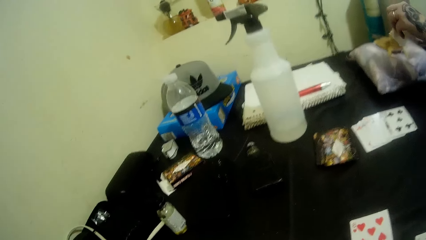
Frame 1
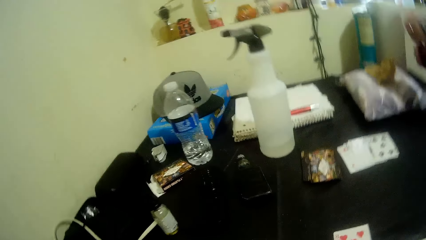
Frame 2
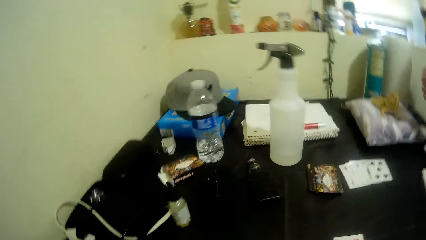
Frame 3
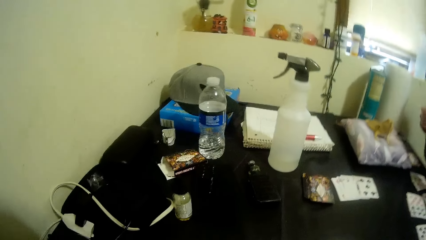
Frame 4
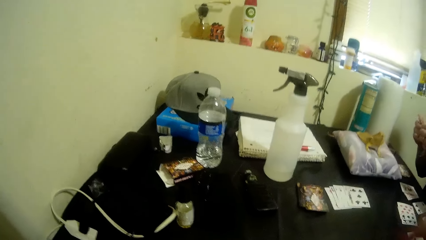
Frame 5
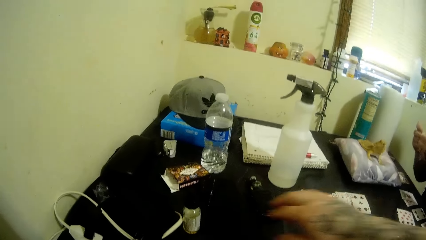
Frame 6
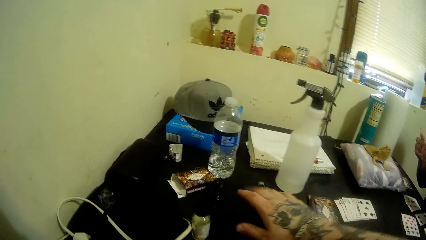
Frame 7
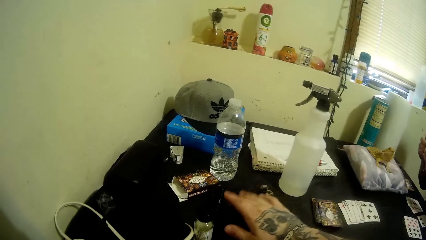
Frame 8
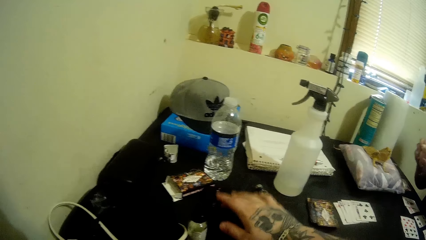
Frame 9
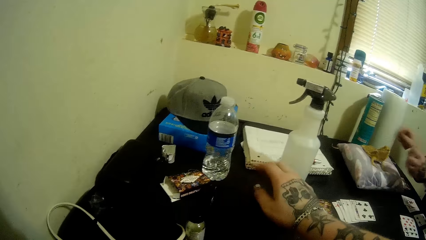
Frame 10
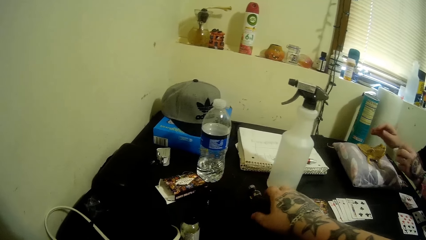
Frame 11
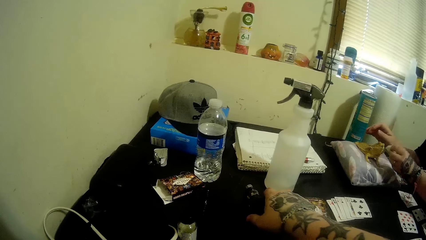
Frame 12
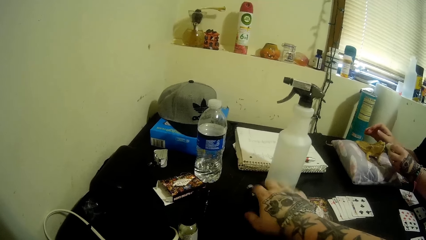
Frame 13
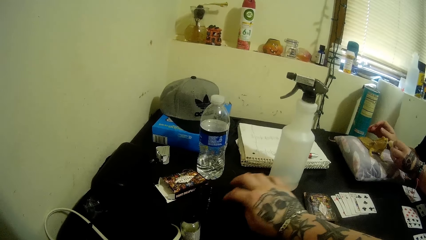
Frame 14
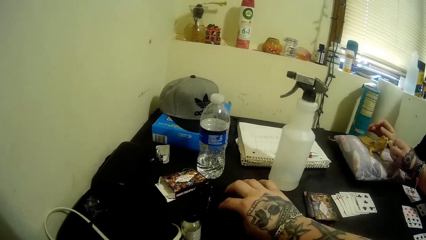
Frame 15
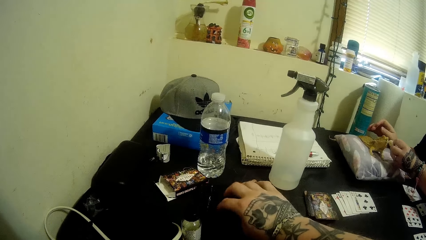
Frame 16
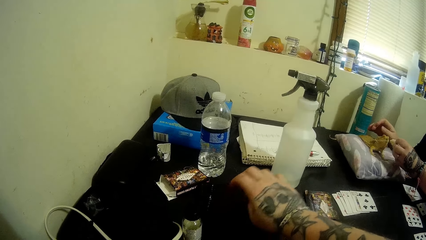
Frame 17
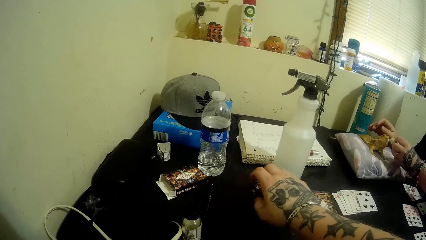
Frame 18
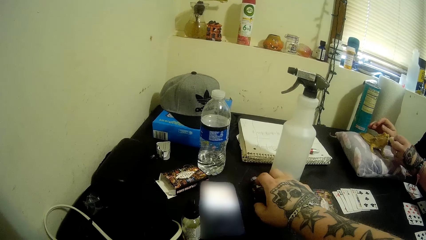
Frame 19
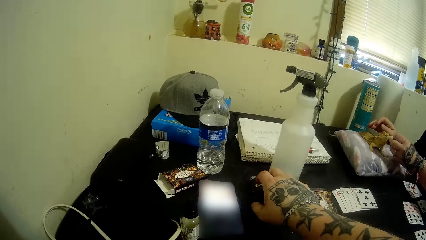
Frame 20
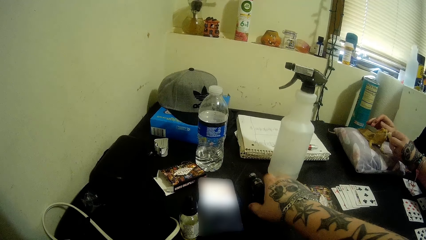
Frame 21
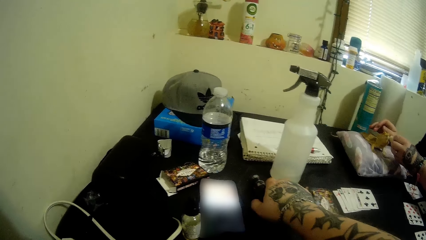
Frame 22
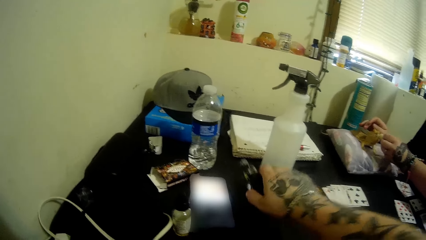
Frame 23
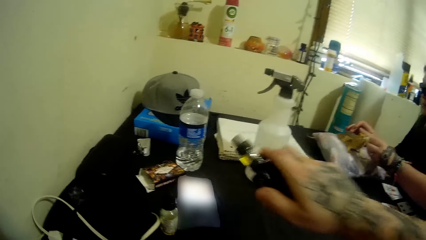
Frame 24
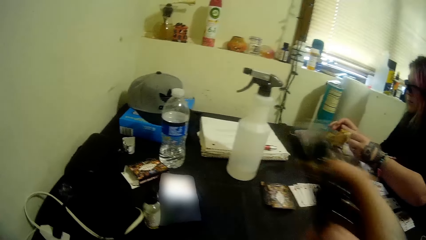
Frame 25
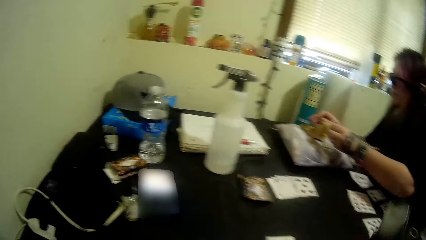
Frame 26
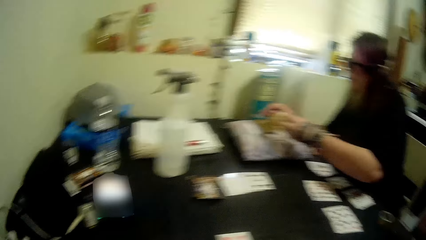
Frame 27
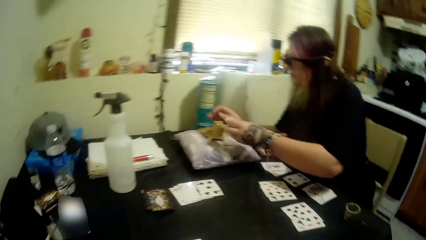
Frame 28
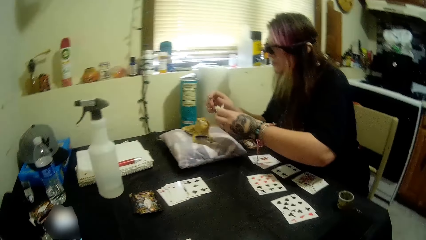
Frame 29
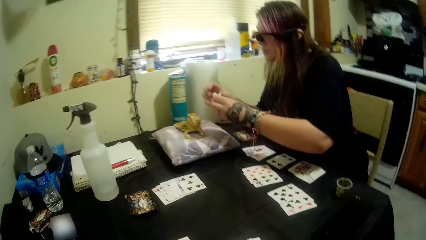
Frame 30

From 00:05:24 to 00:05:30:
A woman holds the kitchen tissue. The camera wearer taps a phone on the table with his right hand and touches a bottle on the table with his right hand. The woman feeds water to the bearded dragon with the tissue paper. The camera wearer taps the phone on the table with his right hand. He picks up the bottle from the table with his right hand.

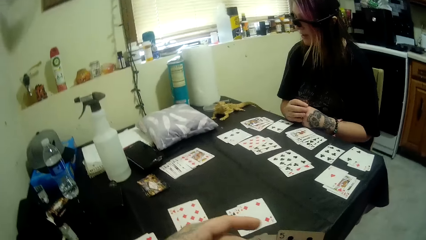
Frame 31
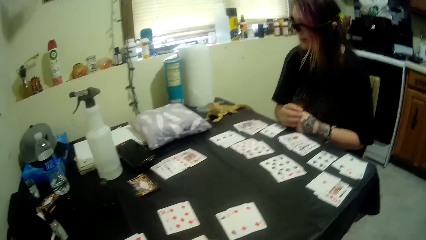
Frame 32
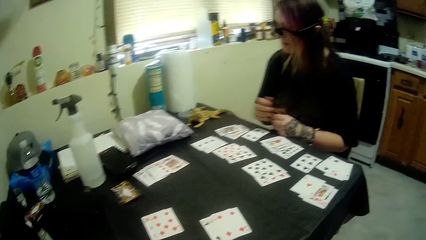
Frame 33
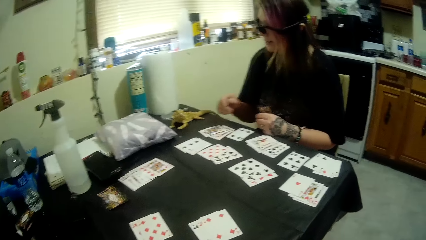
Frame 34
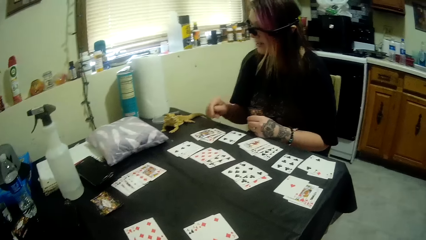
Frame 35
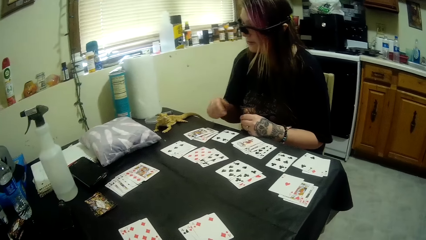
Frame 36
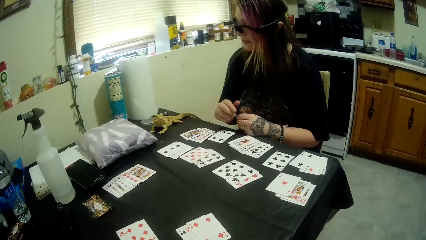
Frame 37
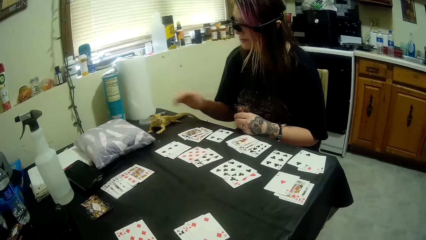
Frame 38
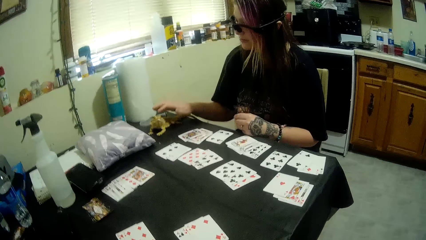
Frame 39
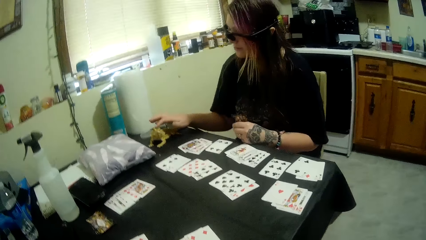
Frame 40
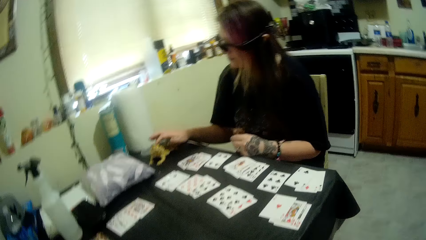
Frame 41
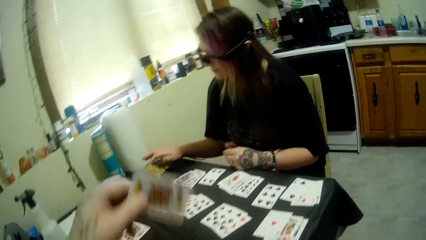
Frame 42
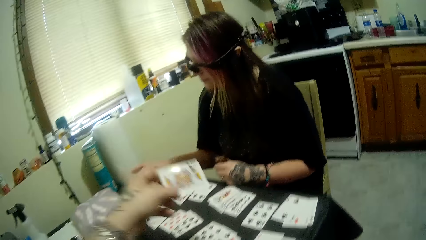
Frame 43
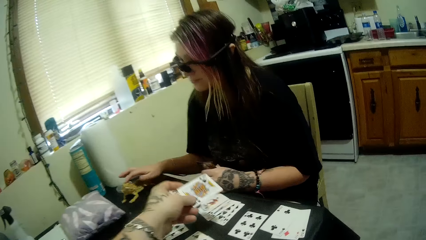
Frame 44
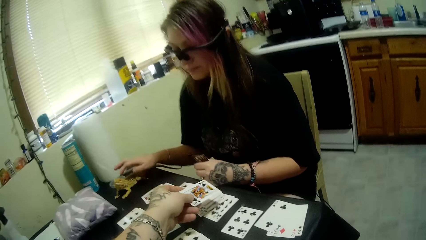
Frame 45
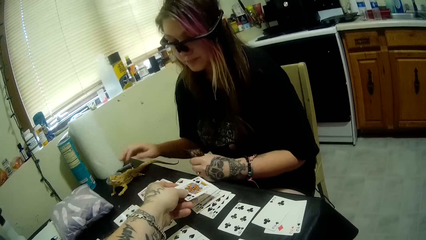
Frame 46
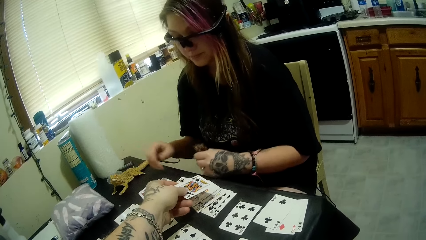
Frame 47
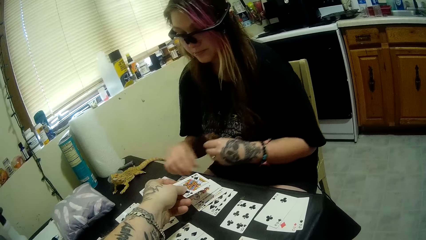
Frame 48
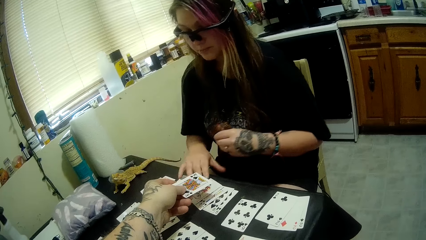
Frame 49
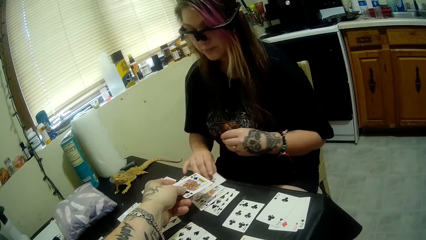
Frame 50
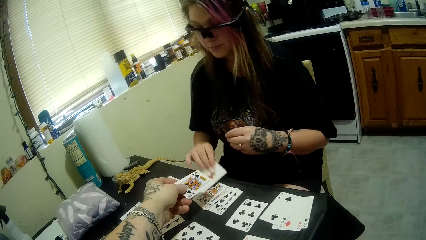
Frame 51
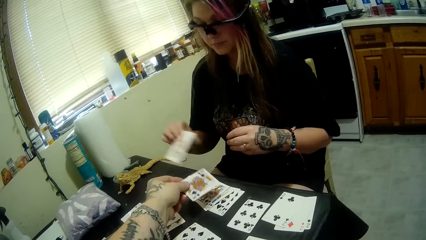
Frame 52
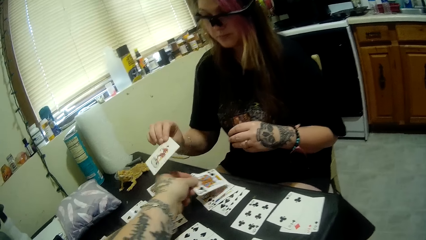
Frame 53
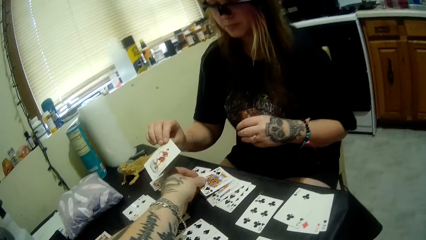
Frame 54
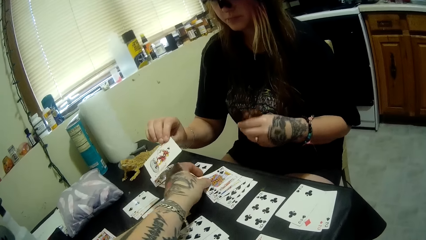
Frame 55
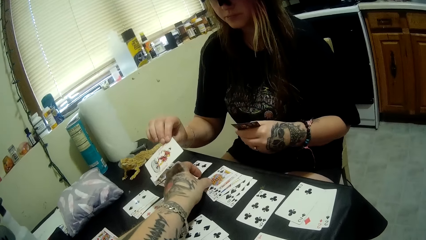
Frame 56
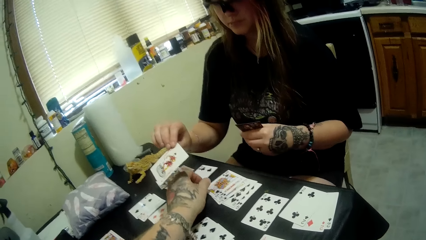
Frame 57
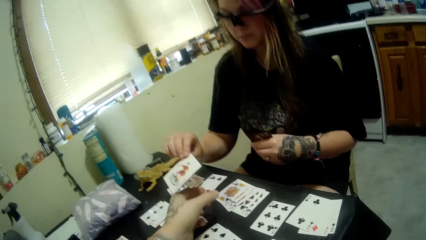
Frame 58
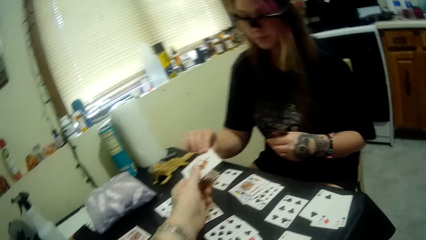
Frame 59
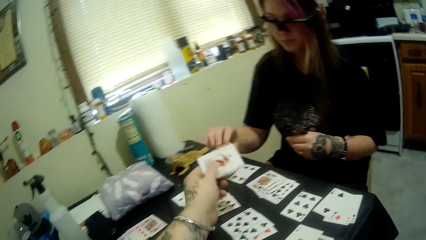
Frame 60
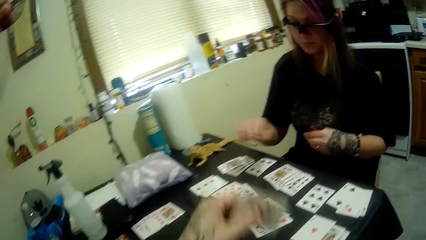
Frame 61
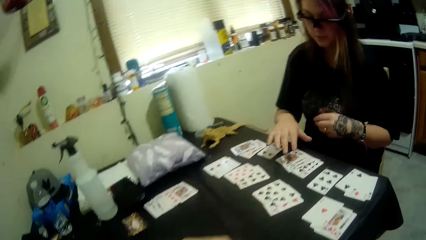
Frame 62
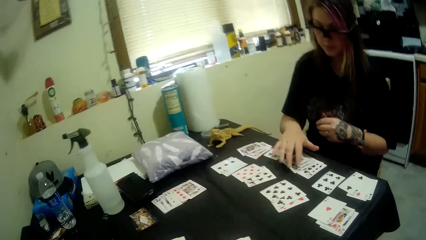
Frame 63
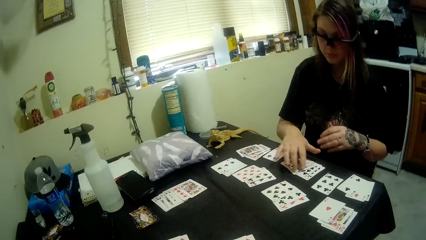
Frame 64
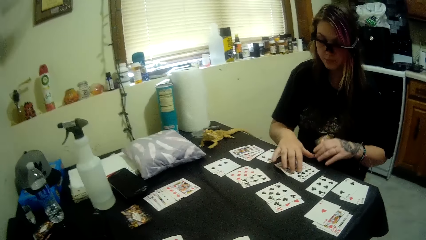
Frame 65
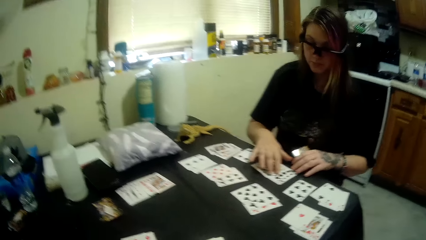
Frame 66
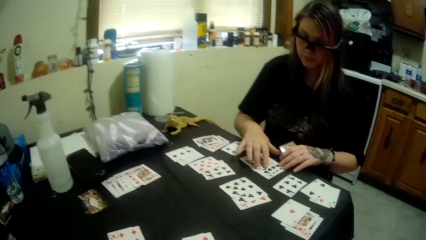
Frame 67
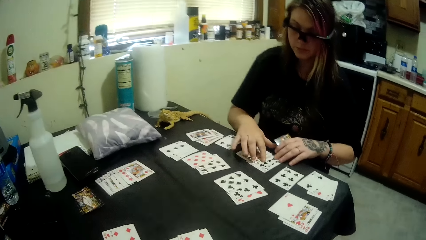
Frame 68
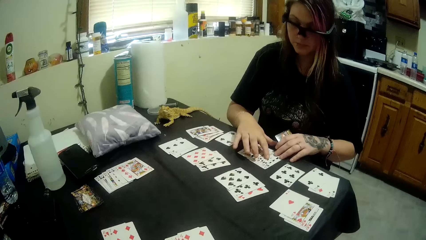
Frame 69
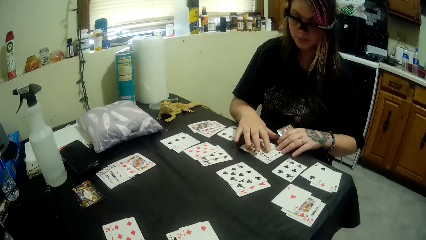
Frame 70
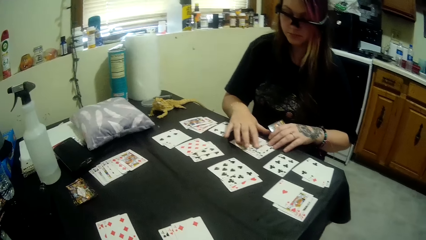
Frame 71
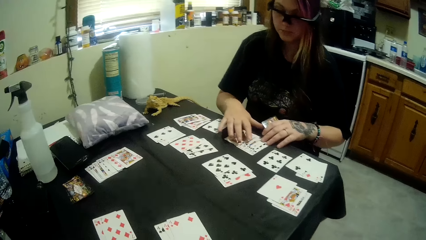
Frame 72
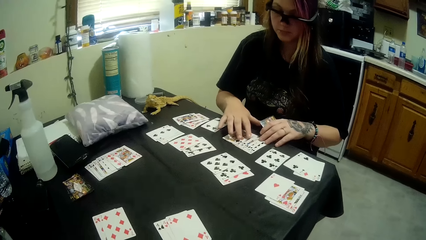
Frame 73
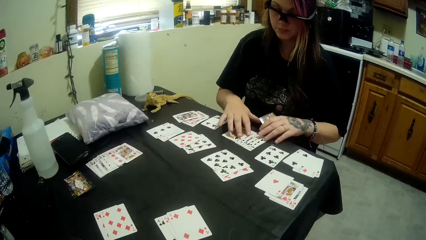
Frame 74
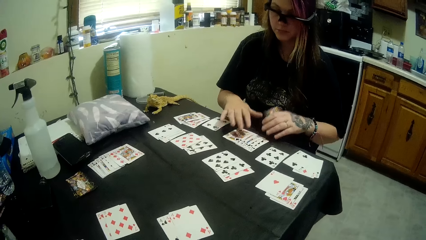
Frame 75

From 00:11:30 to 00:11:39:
A man touches the chameleon. The camera wearer puts a playing card on the table. They give the man a card. The man picks up a card and drops a card. The camera wearer takes playing cards from the man. The man arranges the playing cards on the table.
